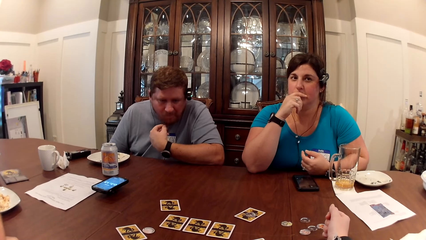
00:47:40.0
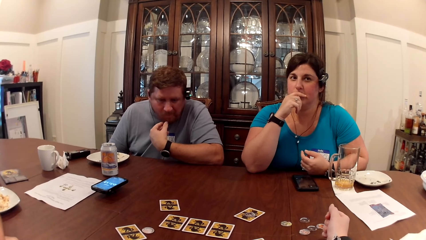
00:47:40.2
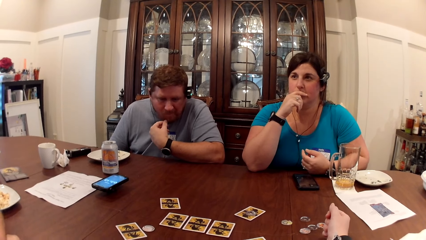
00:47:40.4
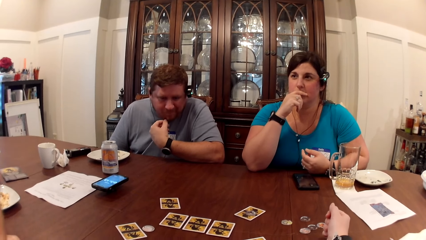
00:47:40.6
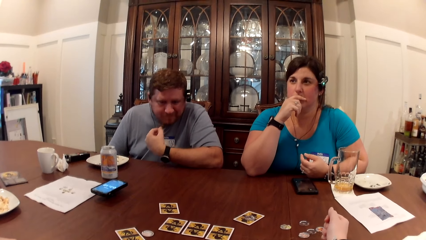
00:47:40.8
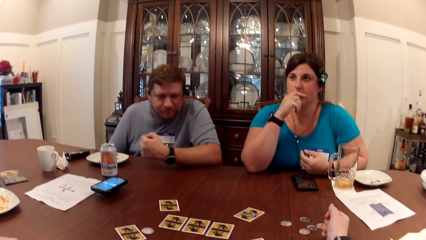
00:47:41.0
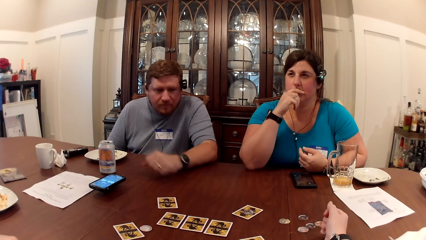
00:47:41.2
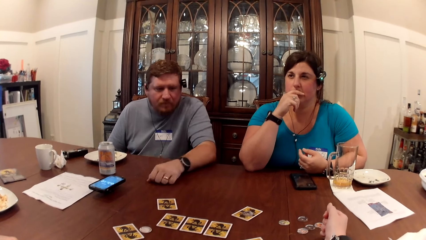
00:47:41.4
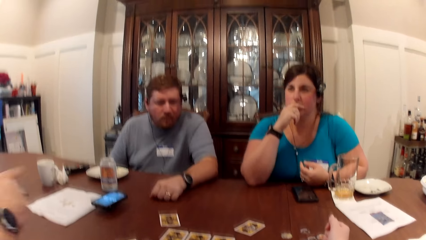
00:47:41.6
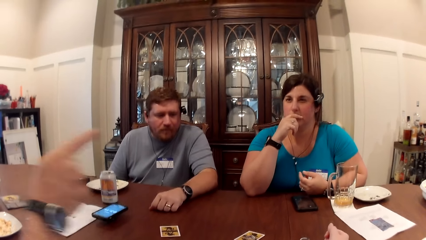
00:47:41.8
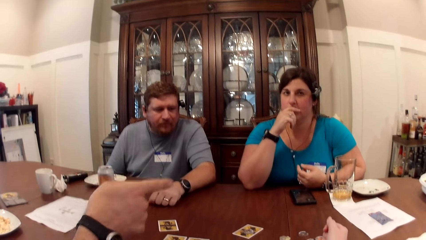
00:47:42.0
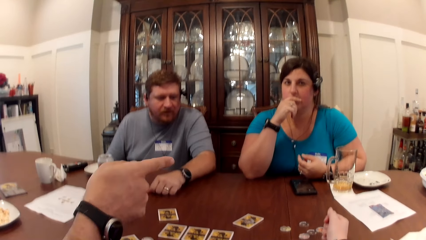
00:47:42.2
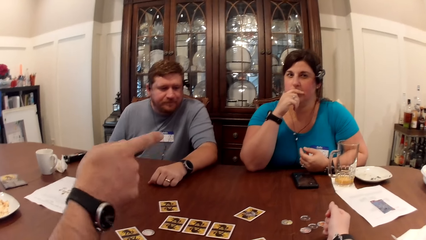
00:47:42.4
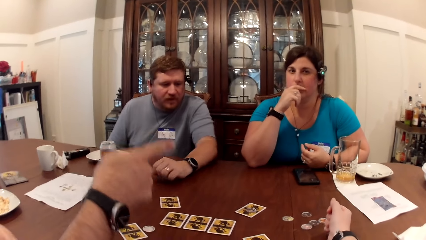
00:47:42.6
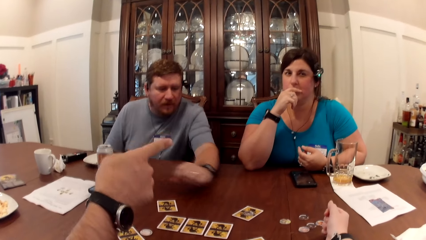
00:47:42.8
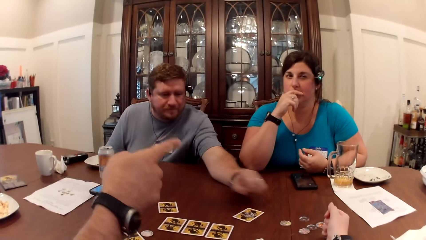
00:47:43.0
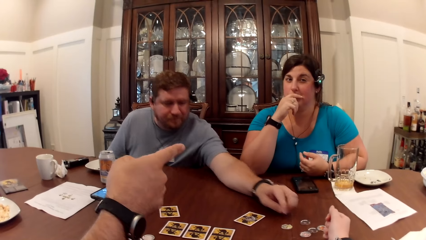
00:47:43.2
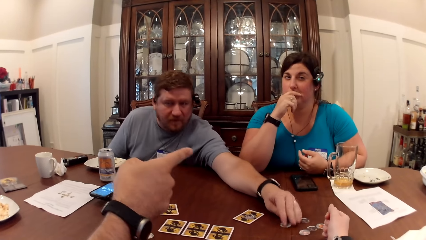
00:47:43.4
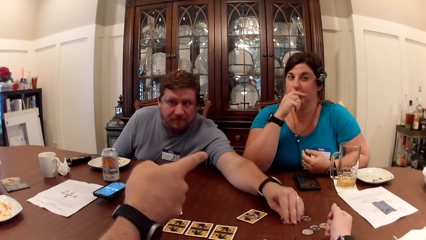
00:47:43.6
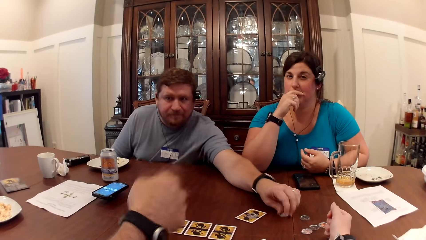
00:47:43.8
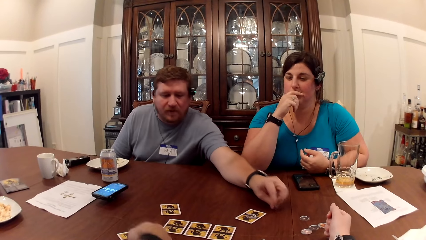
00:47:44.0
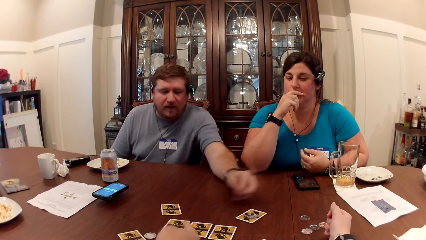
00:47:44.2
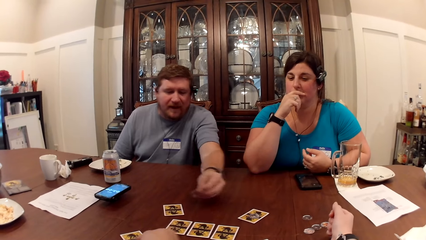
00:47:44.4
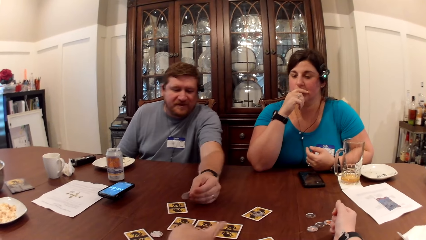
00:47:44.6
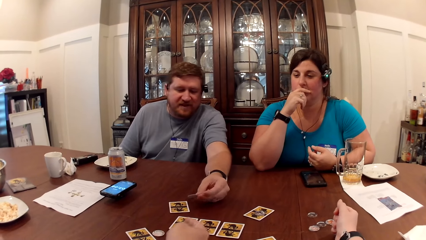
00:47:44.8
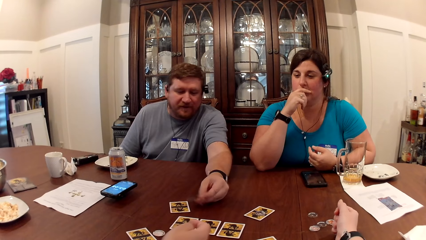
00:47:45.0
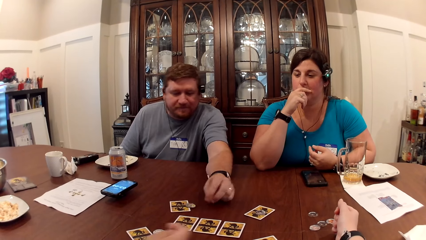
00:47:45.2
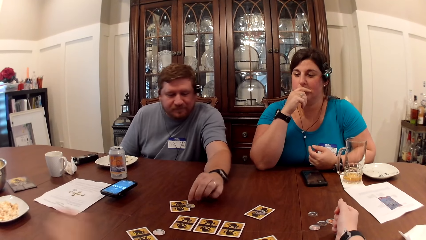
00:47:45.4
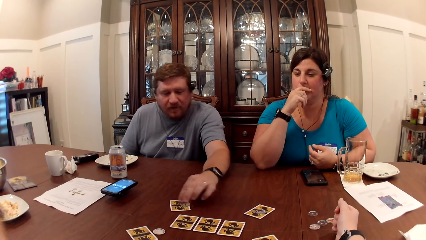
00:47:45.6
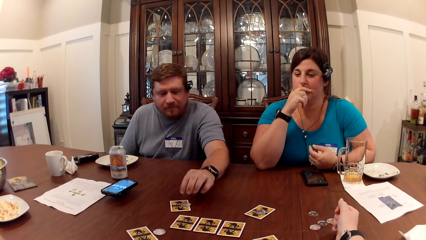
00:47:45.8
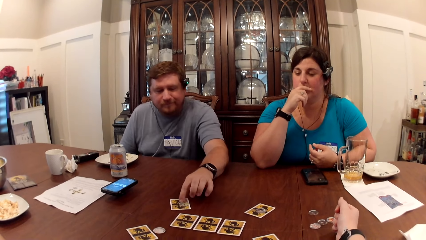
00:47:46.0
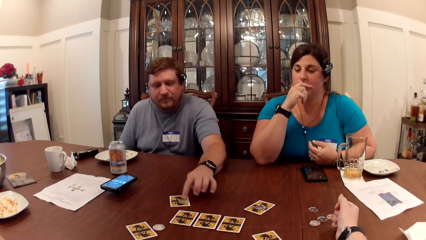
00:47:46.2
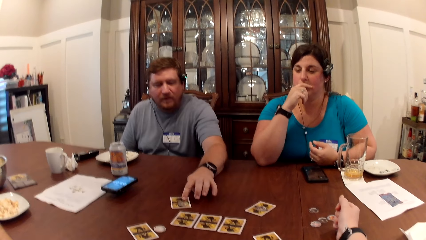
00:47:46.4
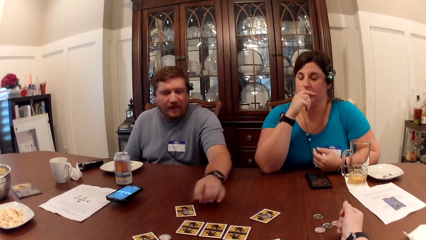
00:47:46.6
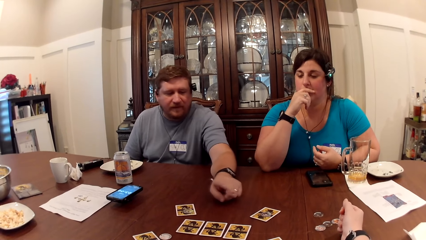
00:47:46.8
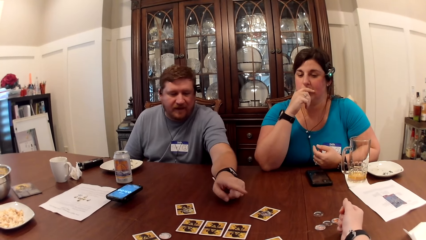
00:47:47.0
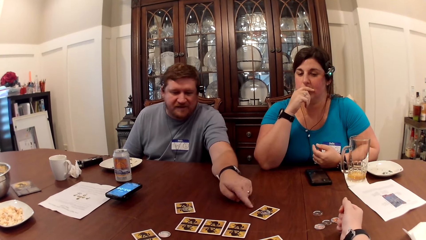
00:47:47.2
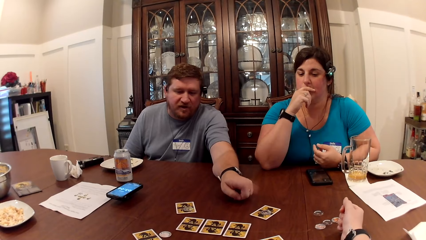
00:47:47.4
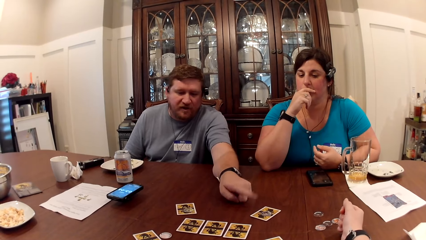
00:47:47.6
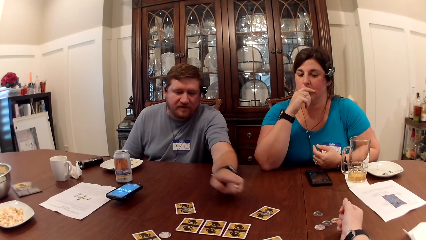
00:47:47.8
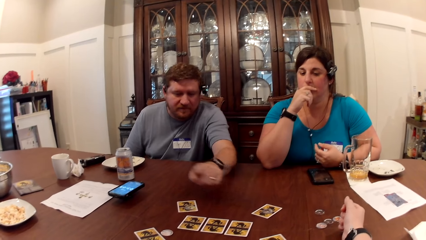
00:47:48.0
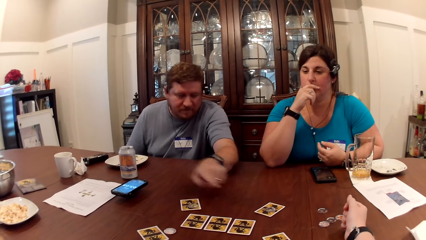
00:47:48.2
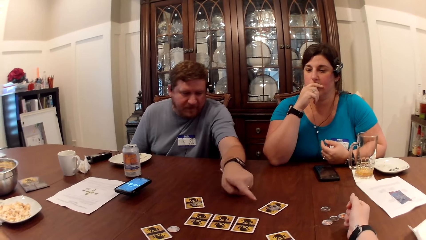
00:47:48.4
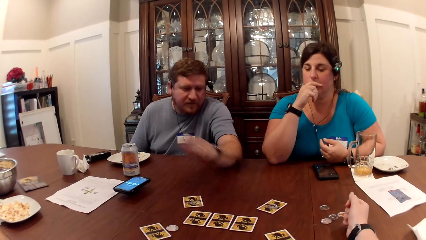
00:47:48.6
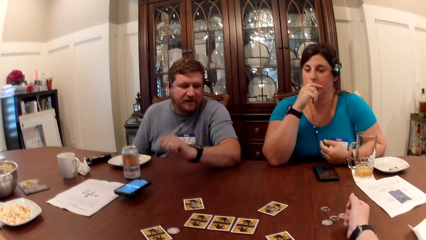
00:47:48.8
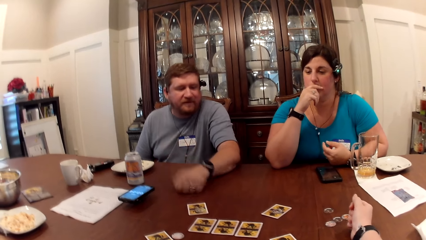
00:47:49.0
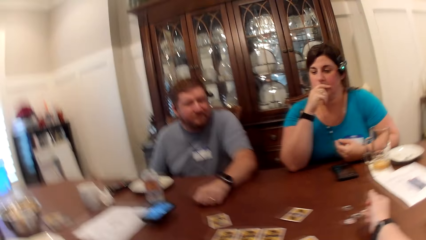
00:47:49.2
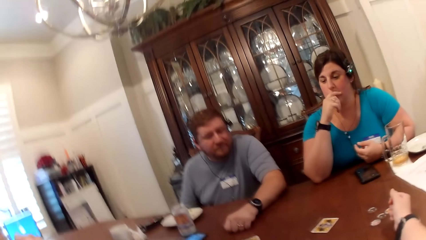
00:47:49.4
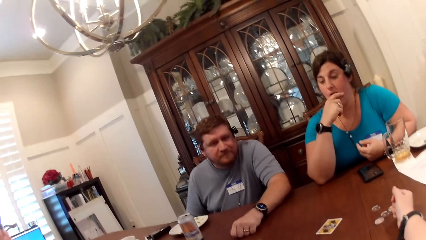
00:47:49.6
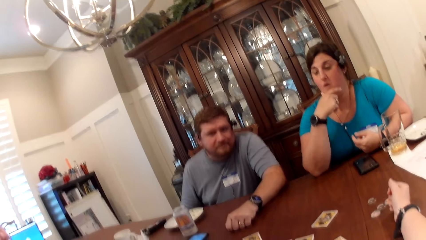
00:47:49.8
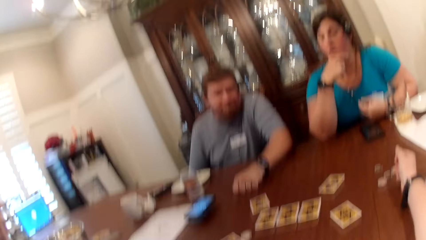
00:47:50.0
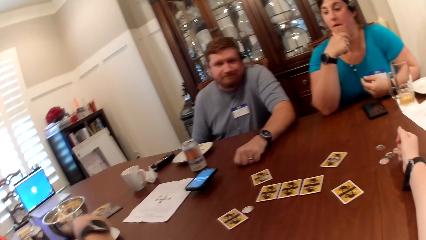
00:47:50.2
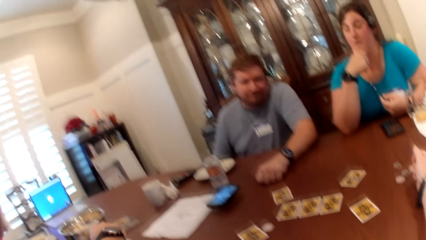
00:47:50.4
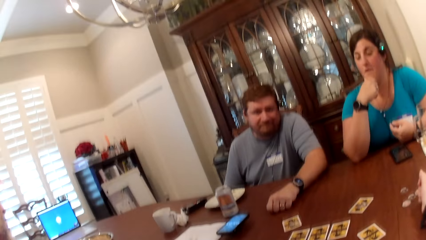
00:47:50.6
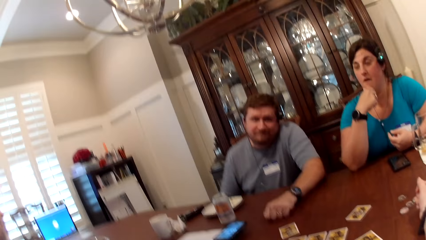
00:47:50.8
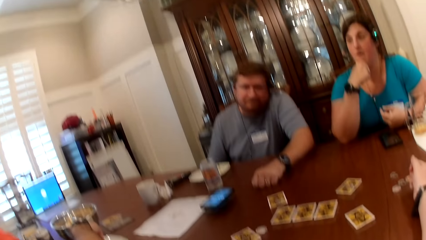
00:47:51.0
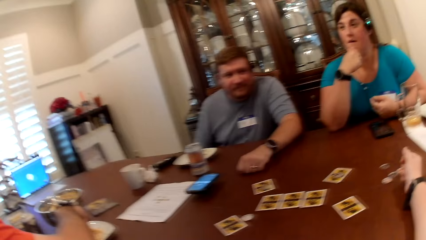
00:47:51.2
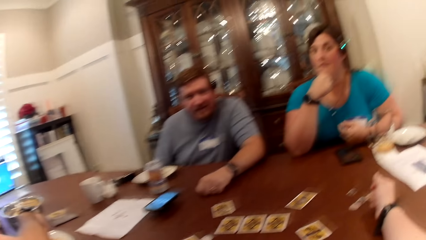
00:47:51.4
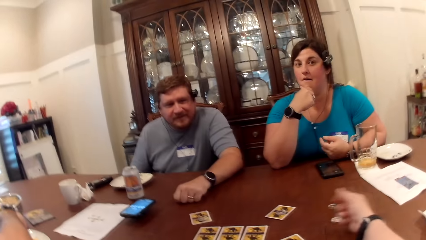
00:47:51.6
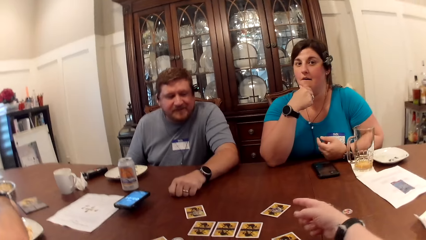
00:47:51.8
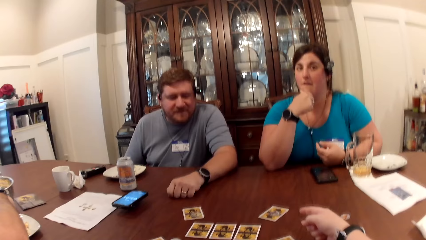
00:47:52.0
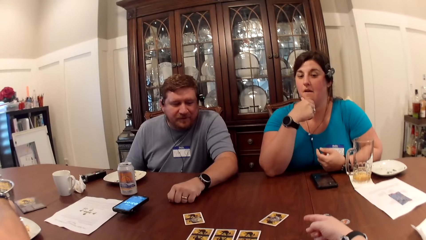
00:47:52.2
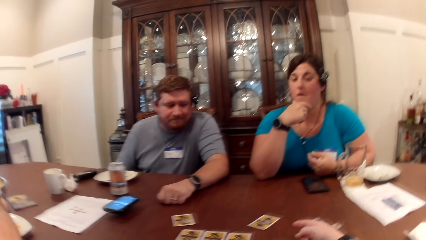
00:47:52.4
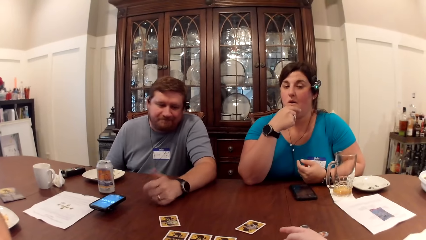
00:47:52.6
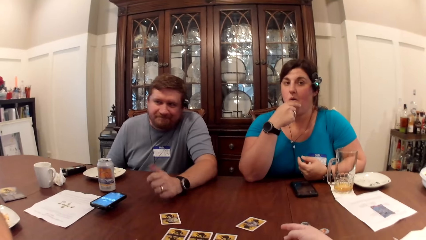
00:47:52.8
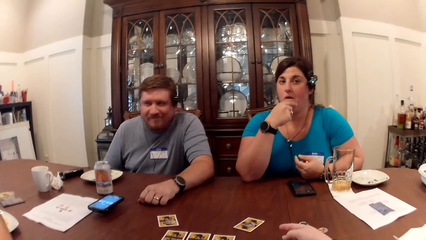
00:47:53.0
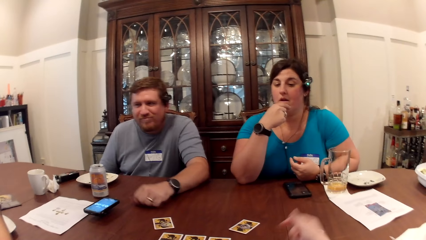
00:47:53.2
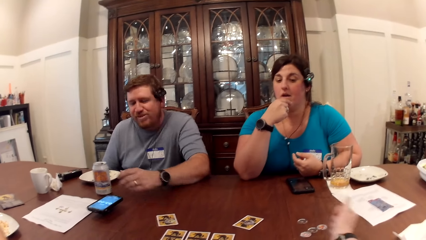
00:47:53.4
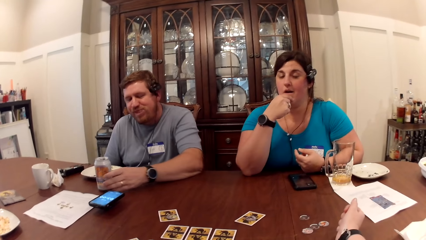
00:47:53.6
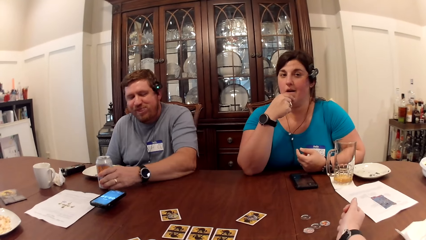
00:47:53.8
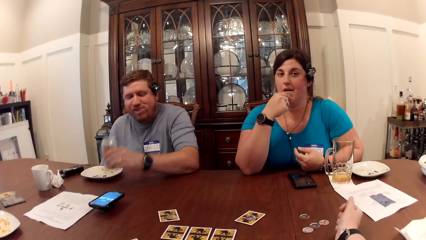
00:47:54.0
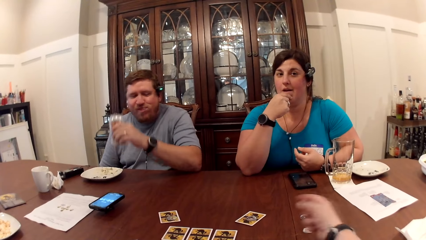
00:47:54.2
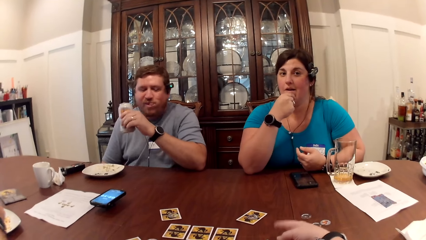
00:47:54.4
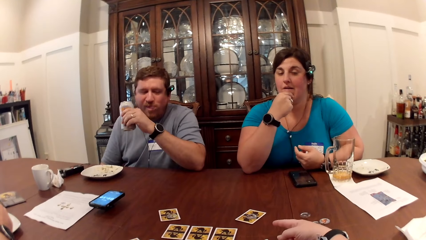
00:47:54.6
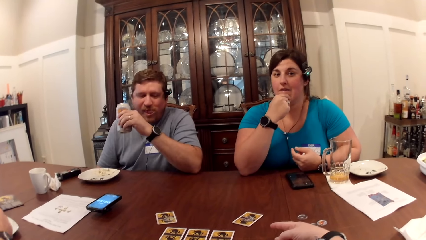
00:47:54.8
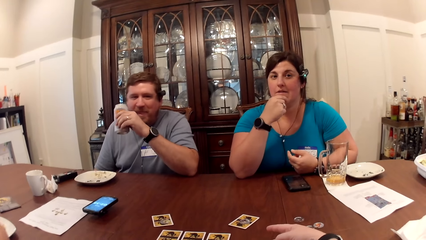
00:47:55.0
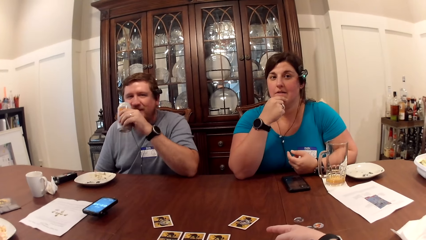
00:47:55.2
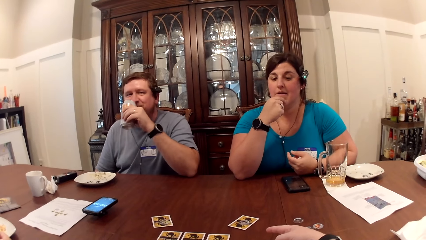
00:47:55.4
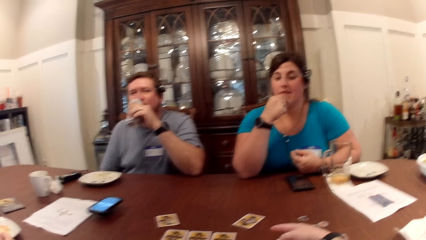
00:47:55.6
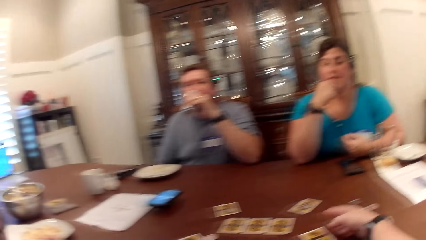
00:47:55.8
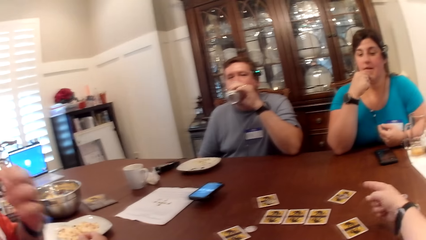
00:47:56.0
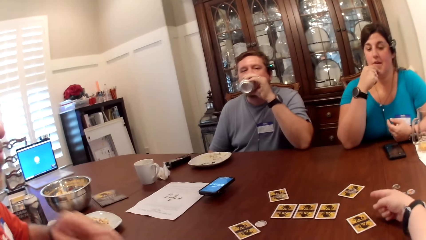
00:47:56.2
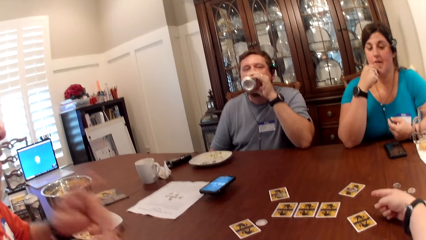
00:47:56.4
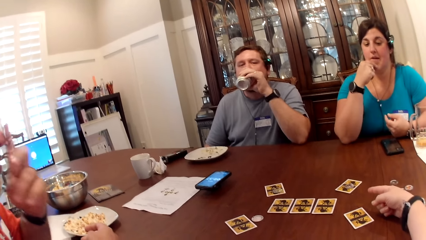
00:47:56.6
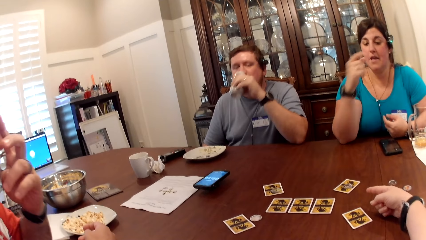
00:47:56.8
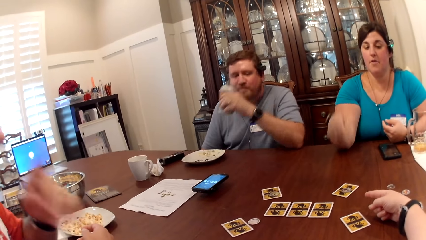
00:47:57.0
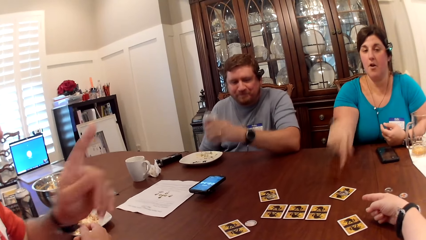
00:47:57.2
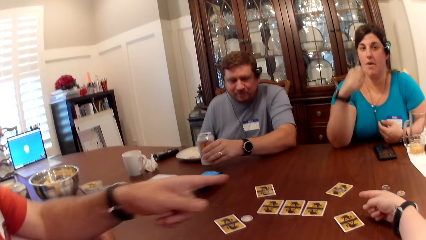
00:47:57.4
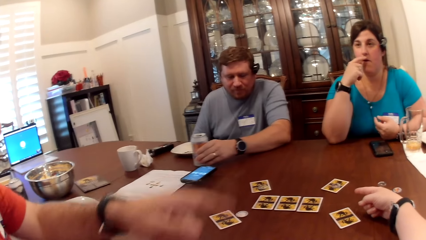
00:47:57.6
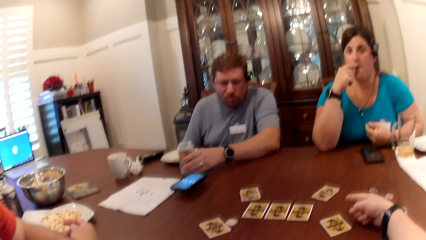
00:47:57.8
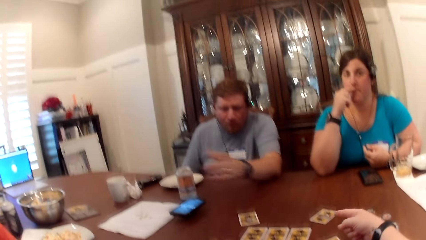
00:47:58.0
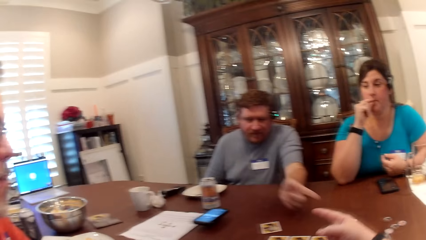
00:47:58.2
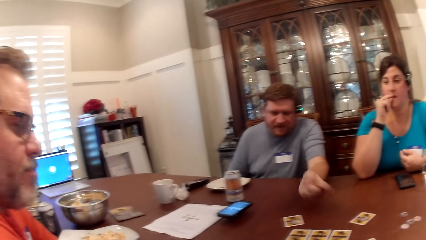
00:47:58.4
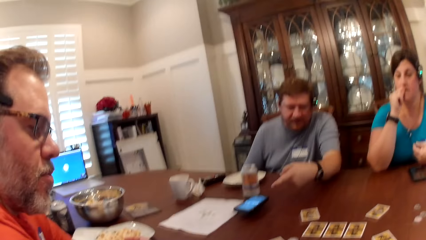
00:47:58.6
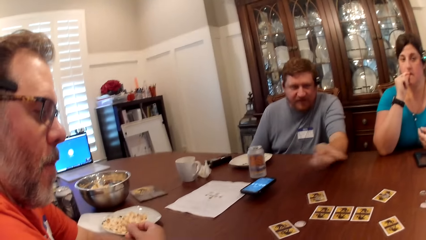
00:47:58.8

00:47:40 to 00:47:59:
The man picks the token from the table with his left hand. The man drops the token on the card with his right hand. The man adjusts the token on the card on the table with his left hand. The man picks the can of soda from the table with his left hand. The man drinks from the can of soda with his left hand. The man drops the can of soda on the table with his left hand.
